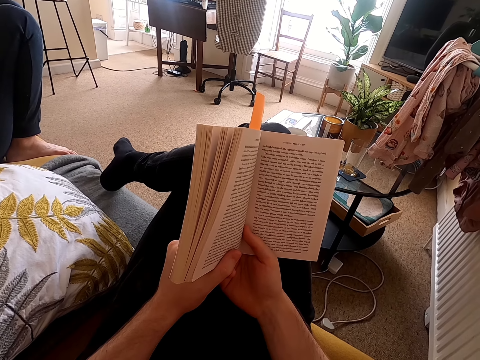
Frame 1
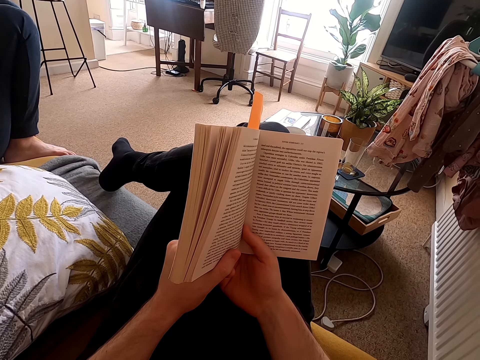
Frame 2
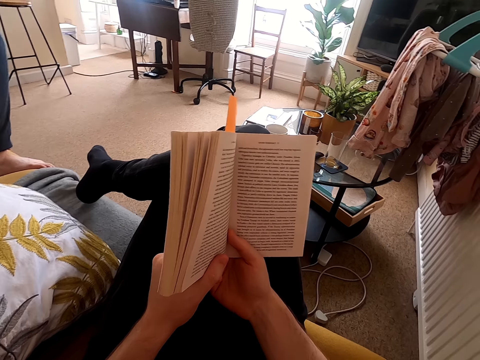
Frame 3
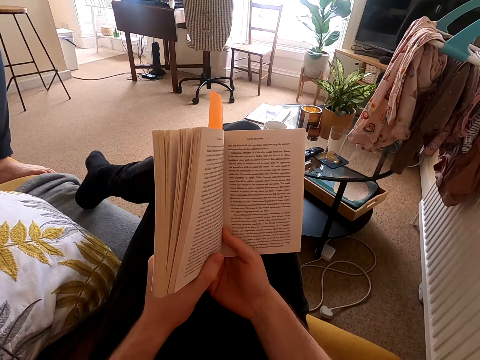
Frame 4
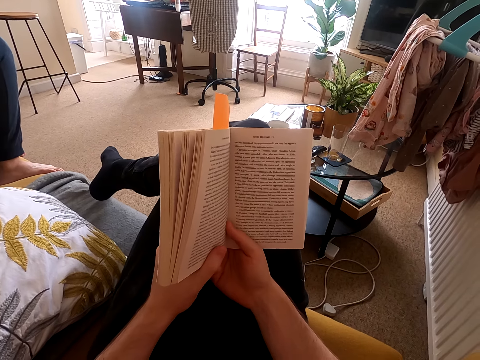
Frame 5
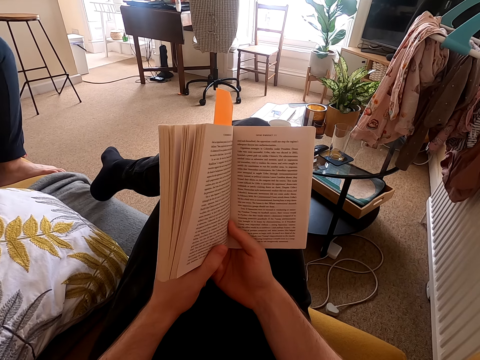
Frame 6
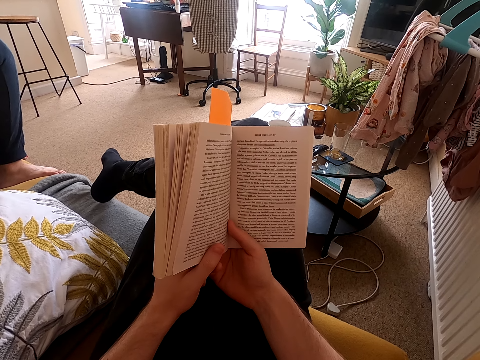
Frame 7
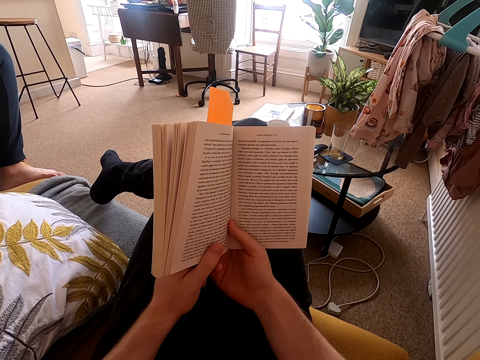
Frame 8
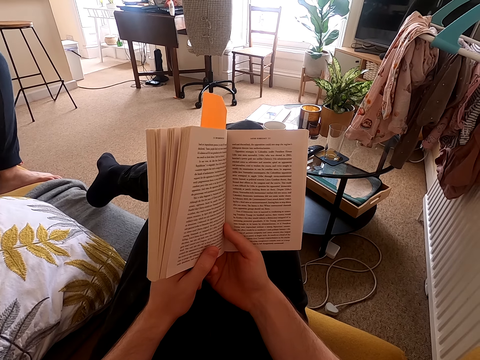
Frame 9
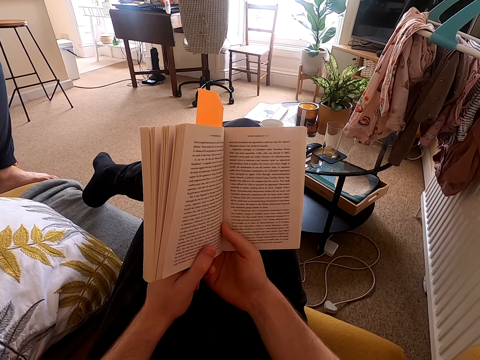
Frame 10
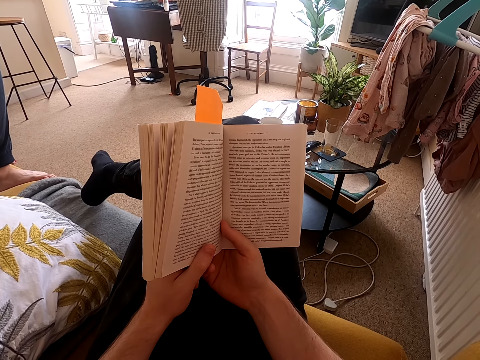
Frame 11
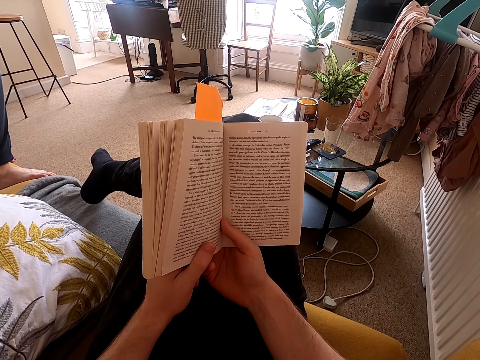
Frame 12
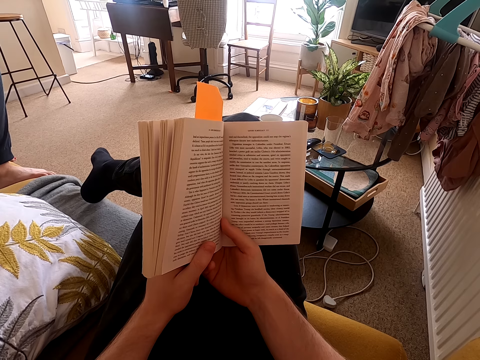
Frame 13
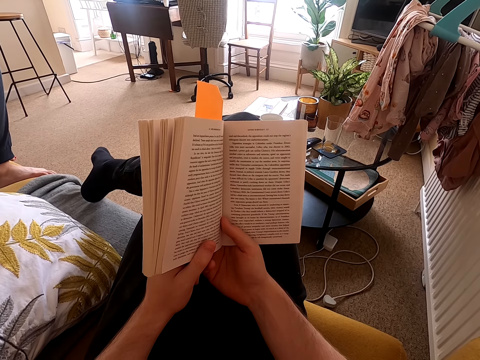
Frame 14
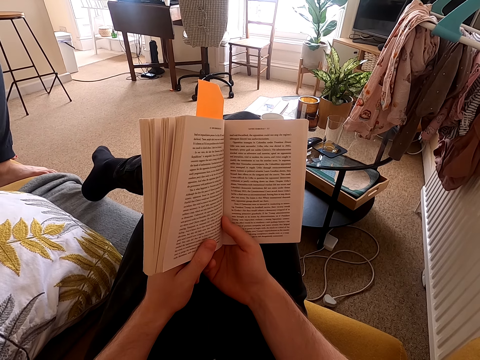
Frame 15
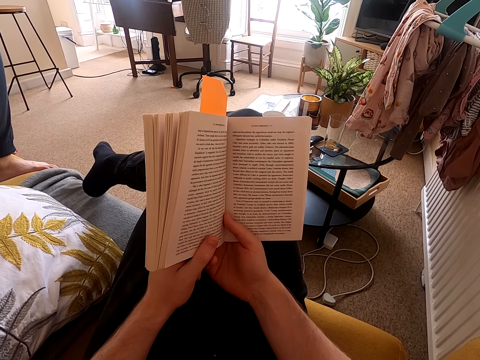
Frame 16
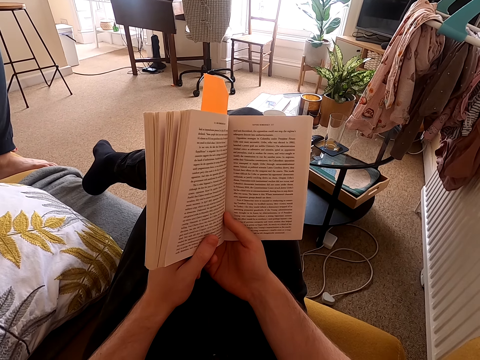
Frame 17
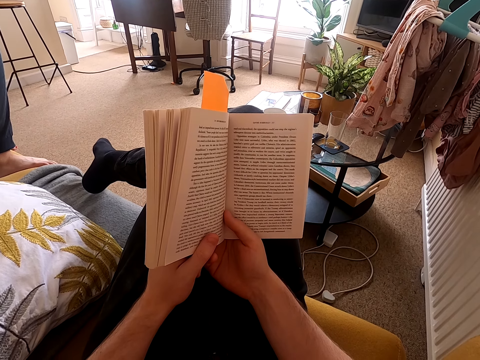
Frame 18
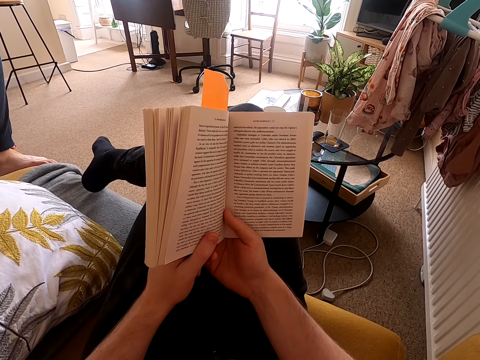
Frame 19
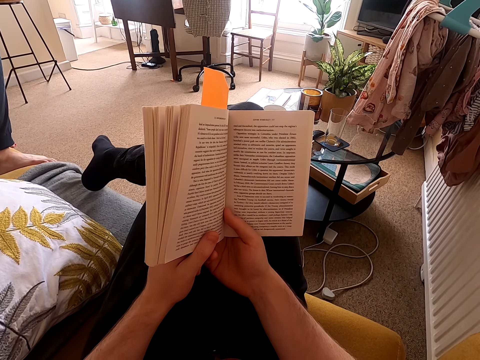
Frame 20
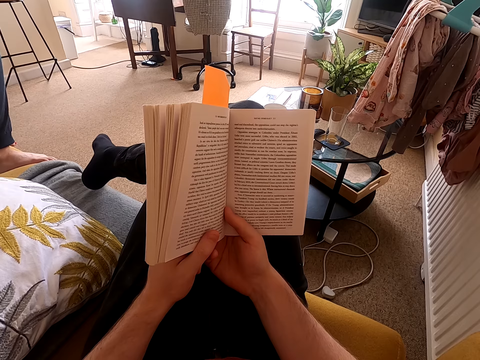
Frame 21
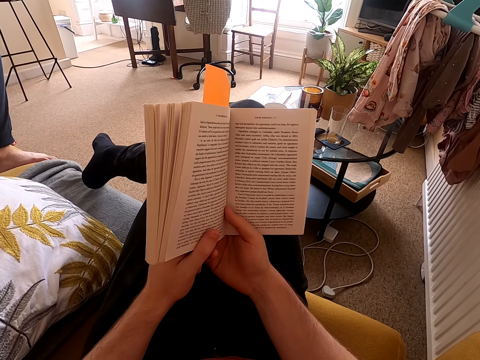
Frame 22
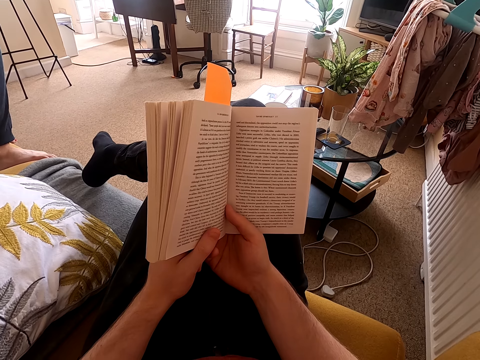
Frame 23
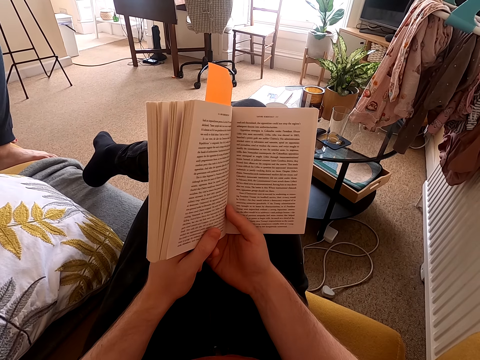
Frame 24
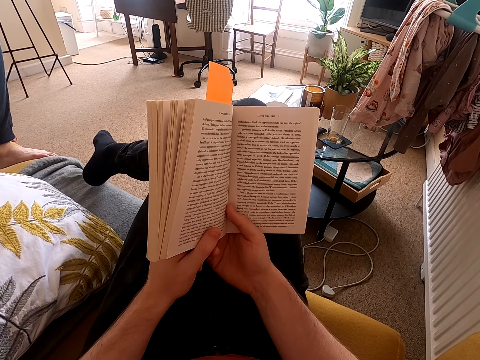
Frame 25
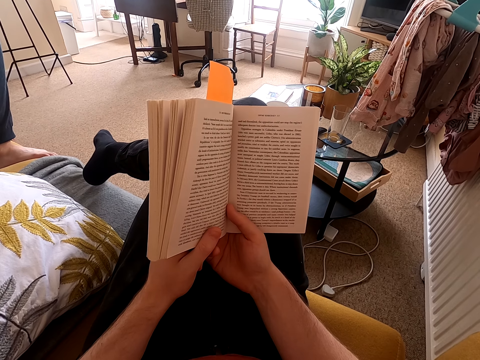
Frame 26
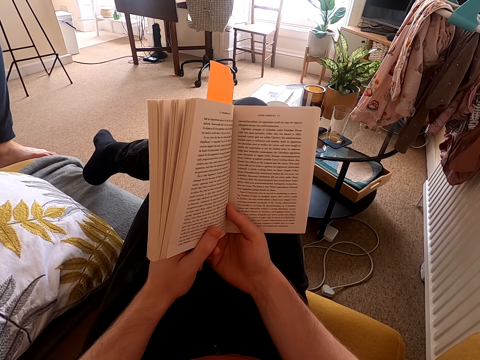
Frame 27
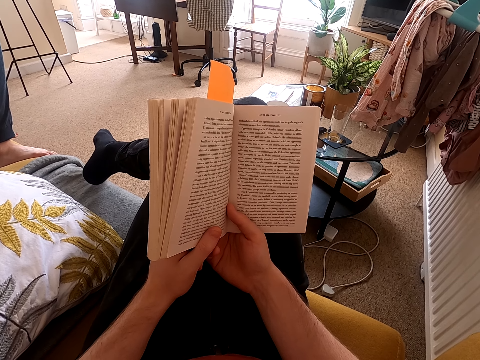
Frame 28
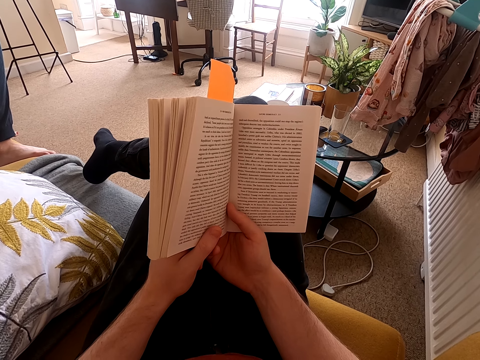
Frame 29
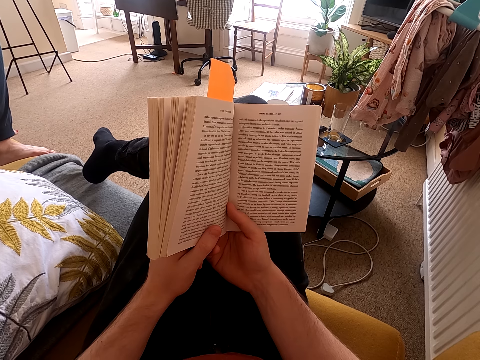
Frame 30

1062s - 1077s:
The camera wearer looks around a room. They read a book.

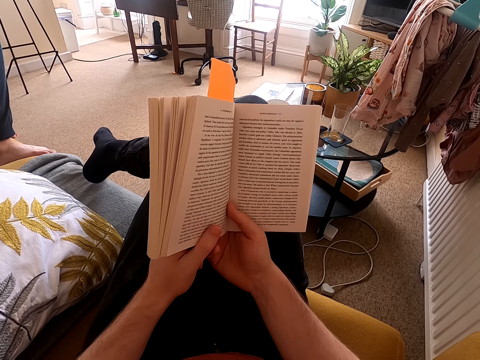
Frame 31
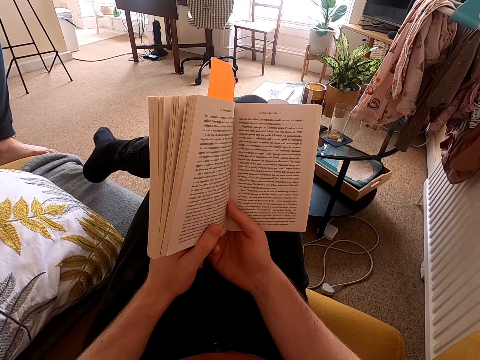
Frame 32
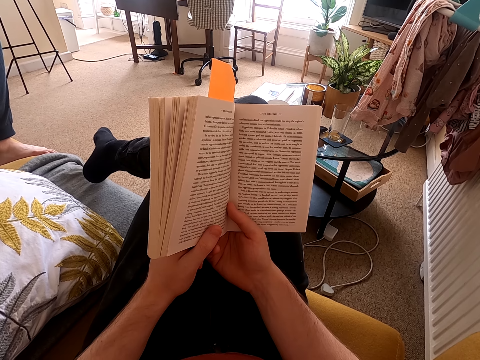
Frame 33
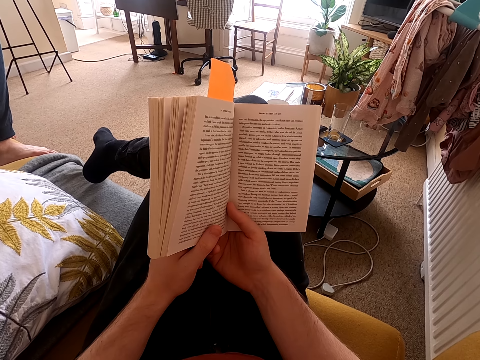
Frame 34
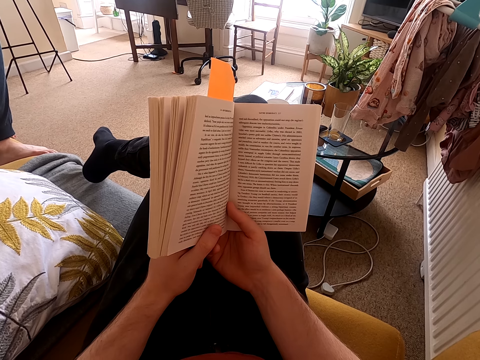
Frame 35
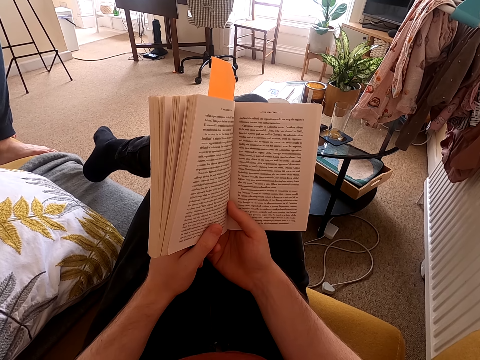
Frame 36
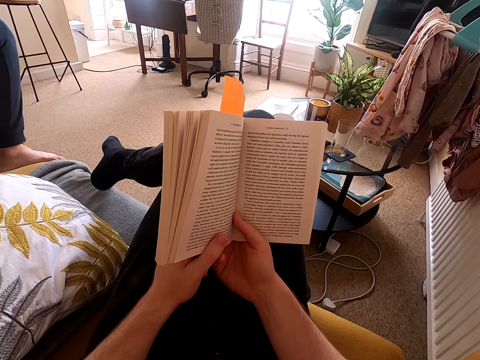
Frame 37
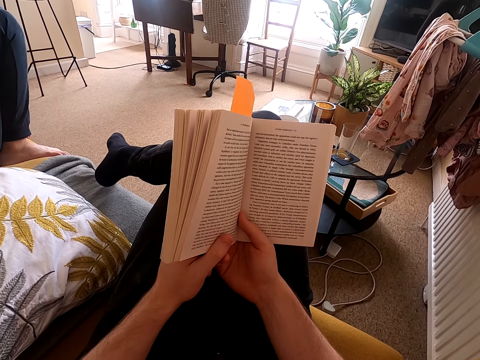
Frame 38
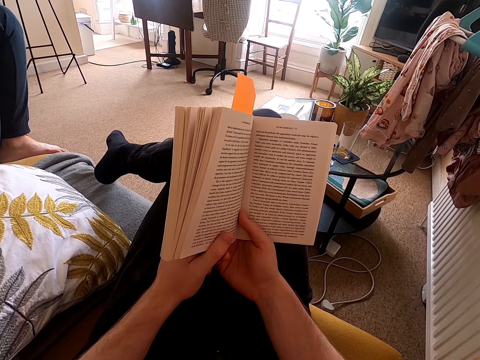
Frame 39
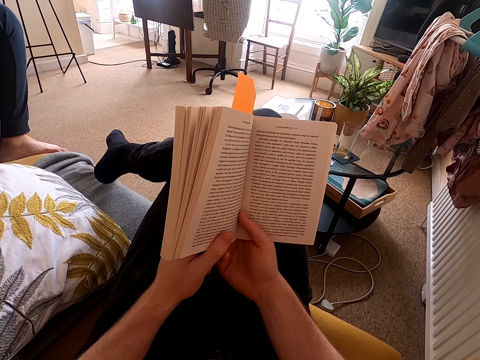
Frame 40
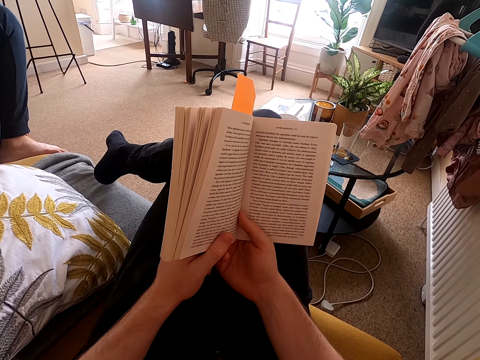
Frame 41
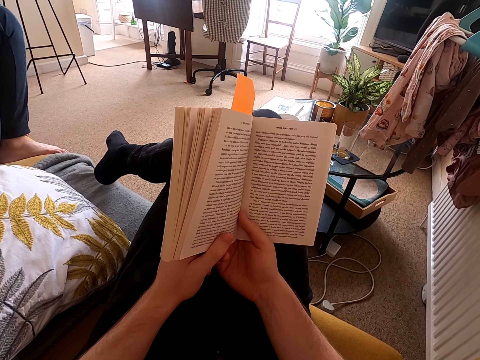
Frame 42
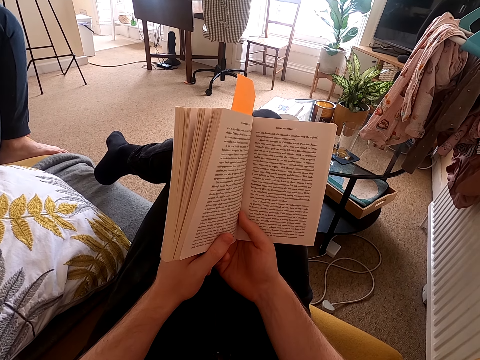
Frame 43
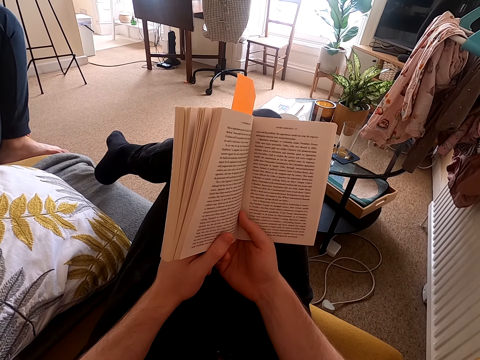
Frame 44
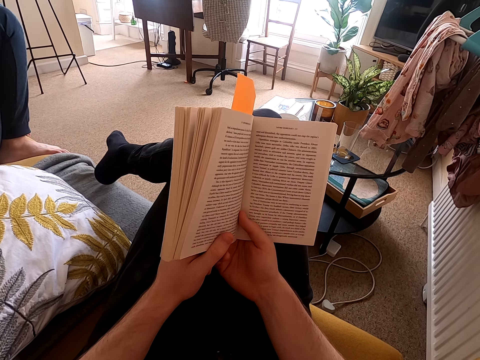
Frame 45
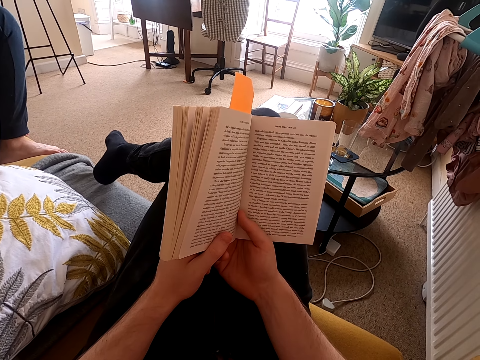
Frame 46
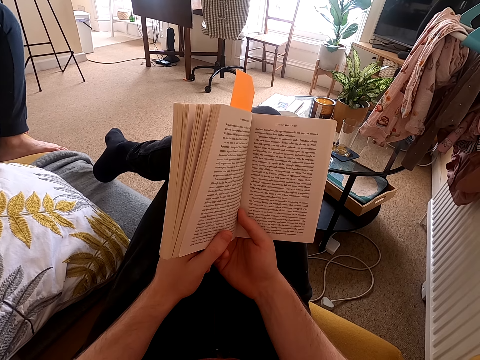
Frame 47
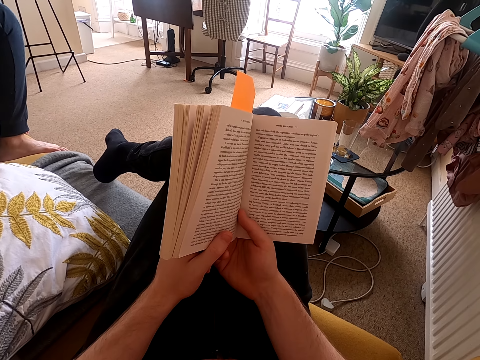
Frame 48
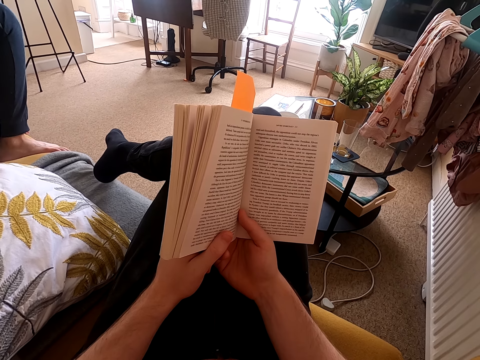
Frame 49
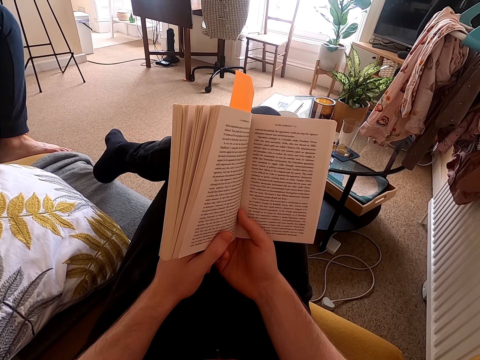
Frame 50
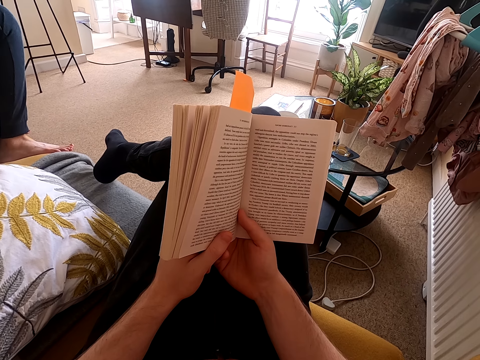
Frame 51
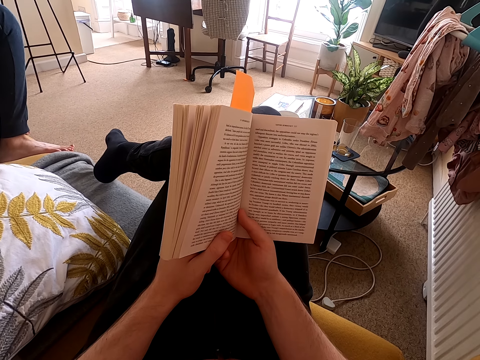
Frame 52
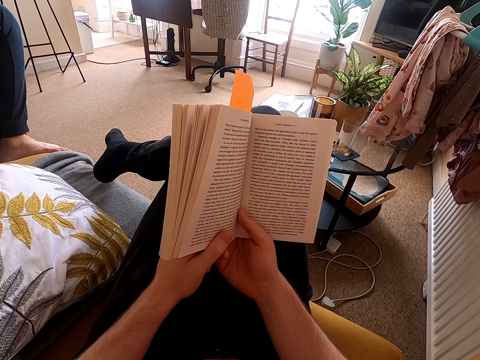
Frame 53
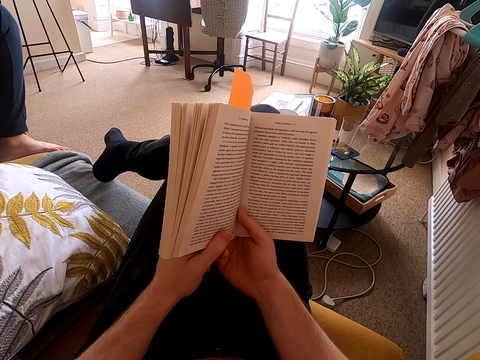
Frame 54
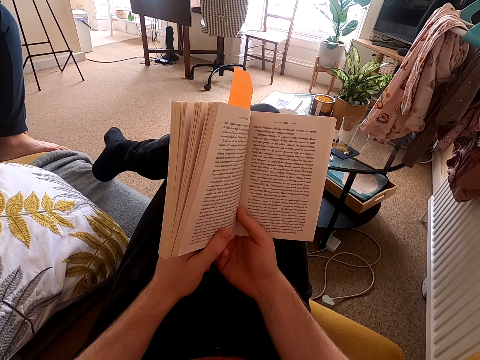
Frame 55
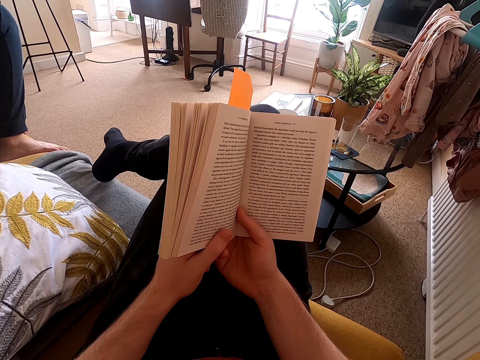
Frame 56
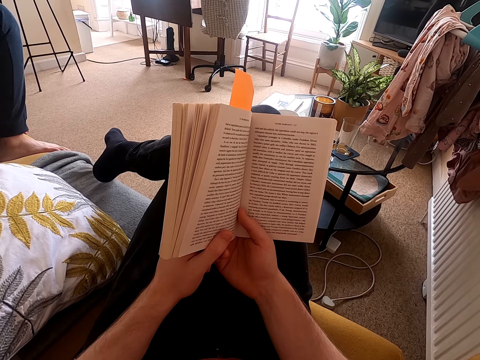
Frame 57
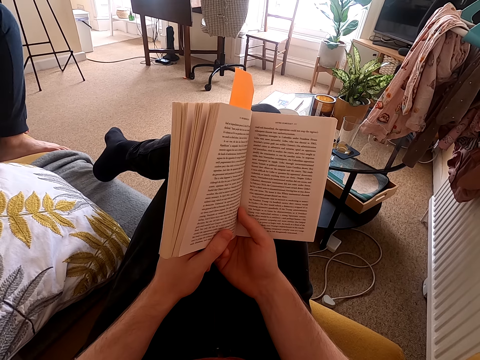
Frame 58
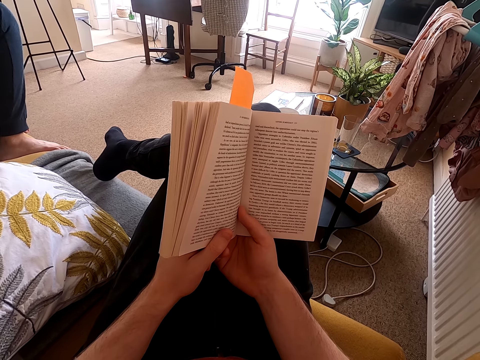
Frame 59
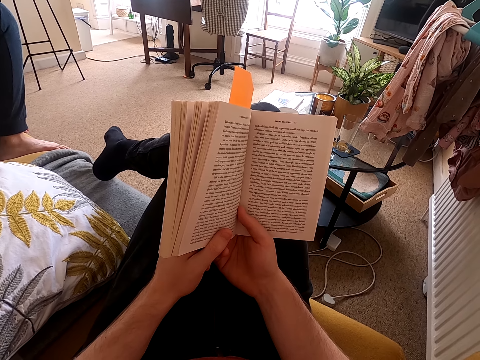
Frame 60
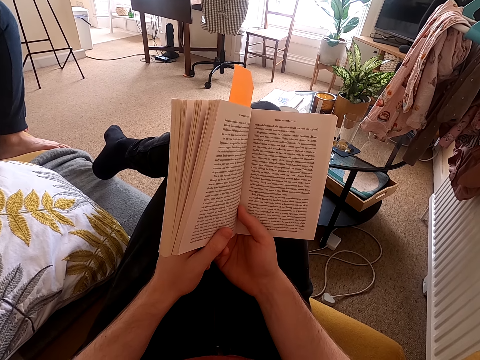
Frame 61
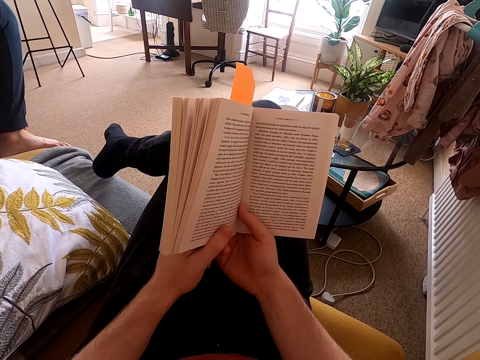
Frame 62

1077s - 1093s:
The camera wearer looks around a room. They read a book. A lady adjusts her feet on a couch. The camera wearer reads the book.
